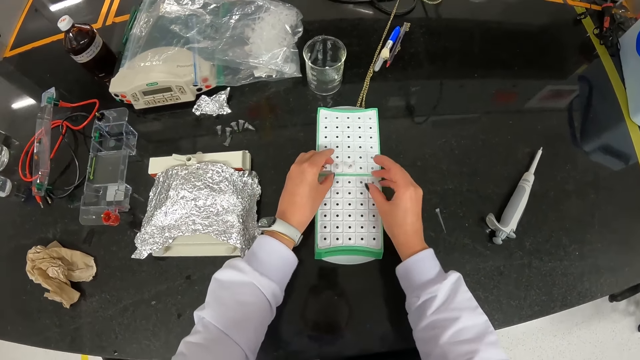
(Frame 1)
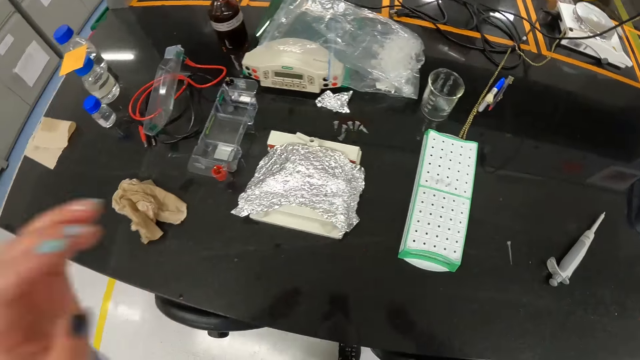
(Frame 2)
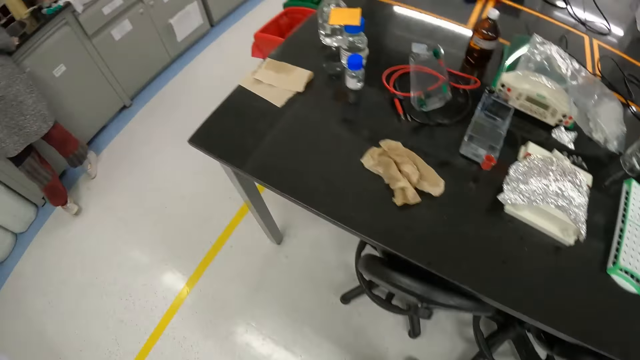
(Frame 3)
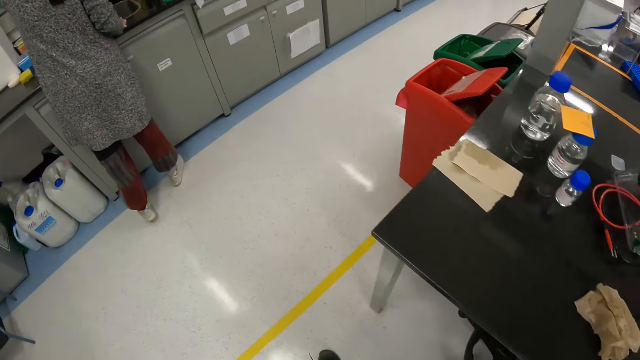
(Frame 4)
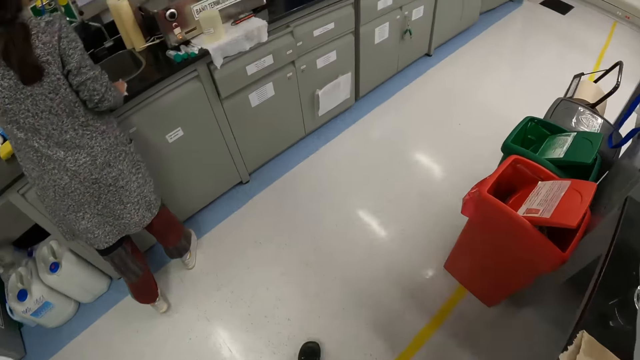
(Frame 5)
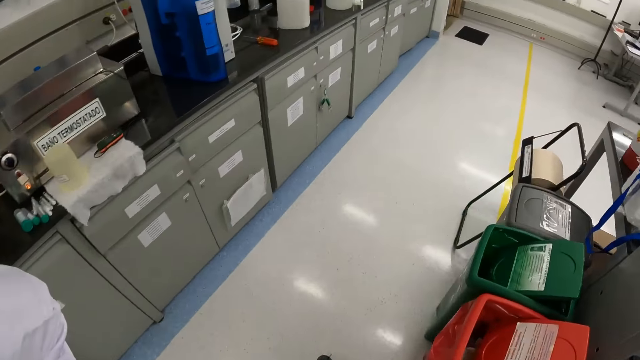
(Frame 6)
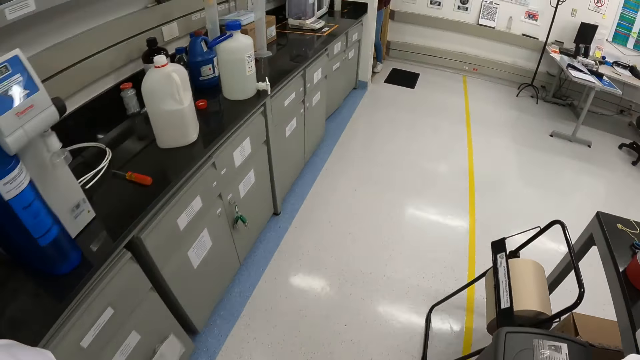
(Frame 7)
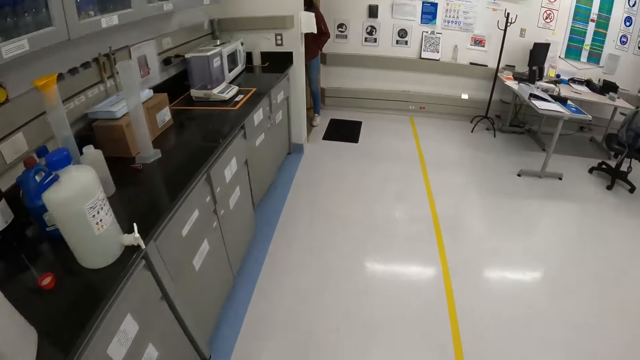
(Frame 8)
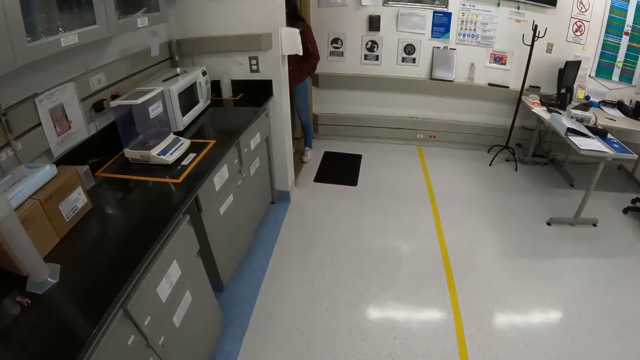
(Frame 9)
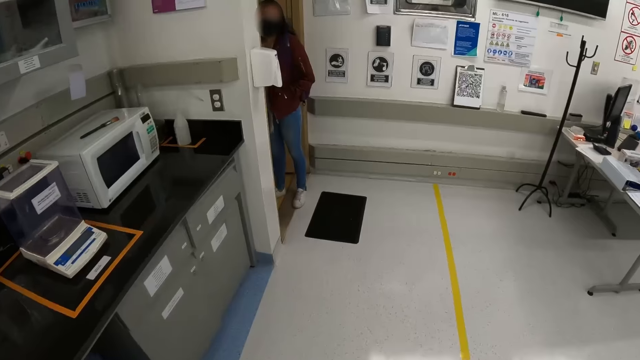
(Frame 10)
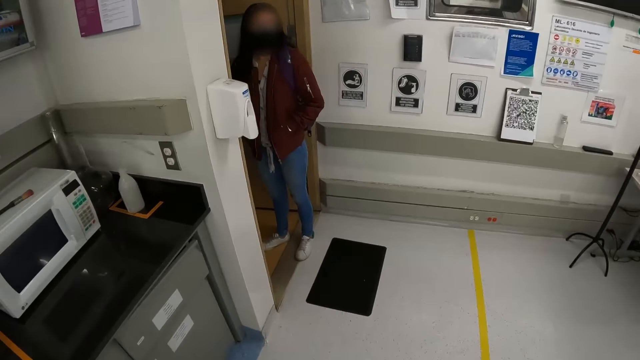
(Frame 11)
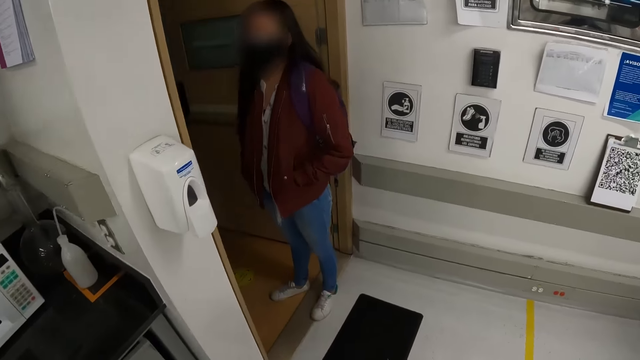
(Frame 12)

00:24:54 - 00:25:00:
The camera wearer raises both hands toward her head. She walks to the entrance of the laboratory.

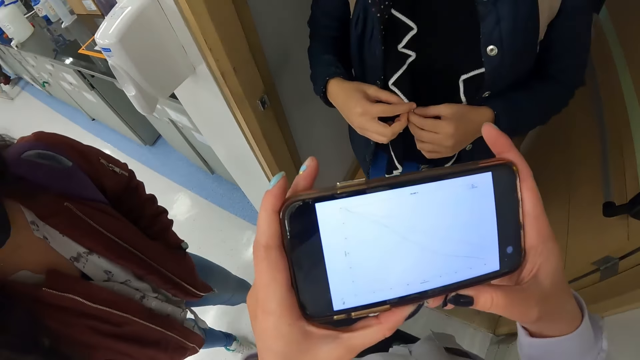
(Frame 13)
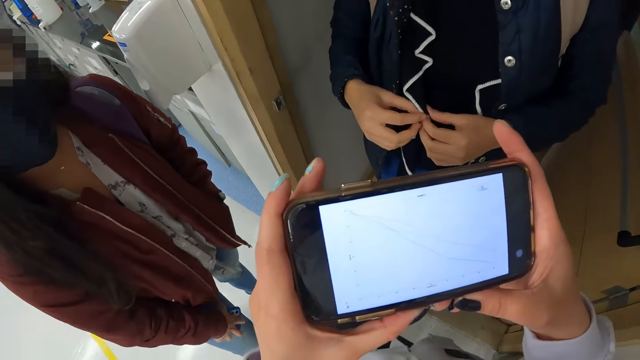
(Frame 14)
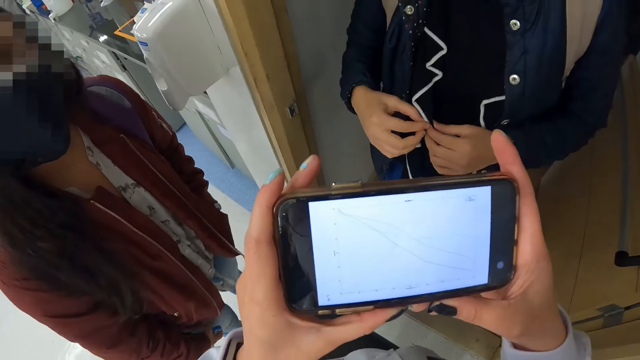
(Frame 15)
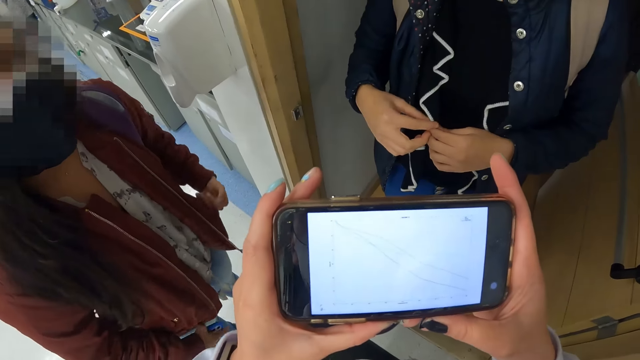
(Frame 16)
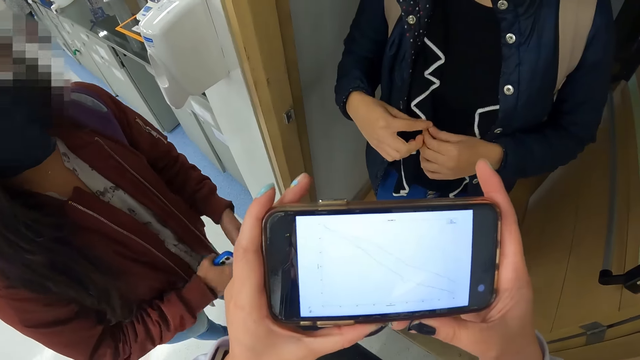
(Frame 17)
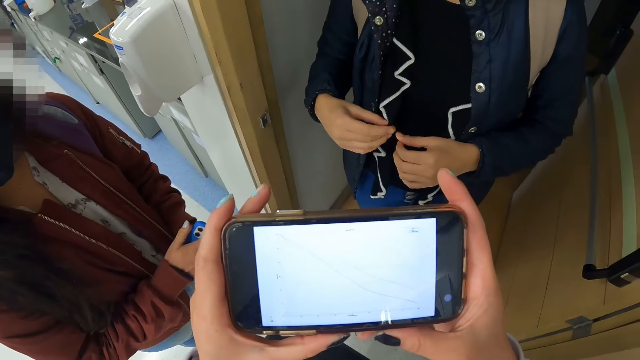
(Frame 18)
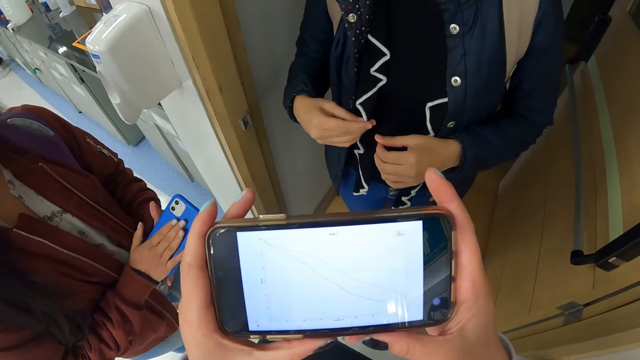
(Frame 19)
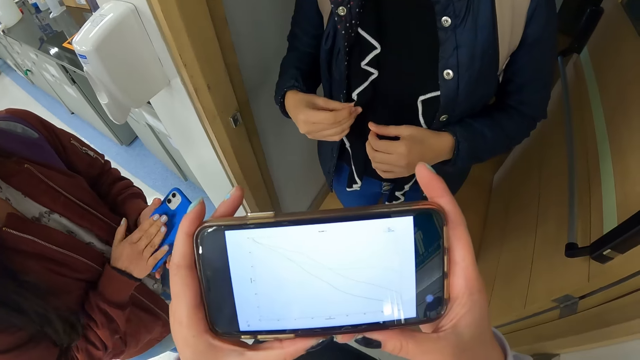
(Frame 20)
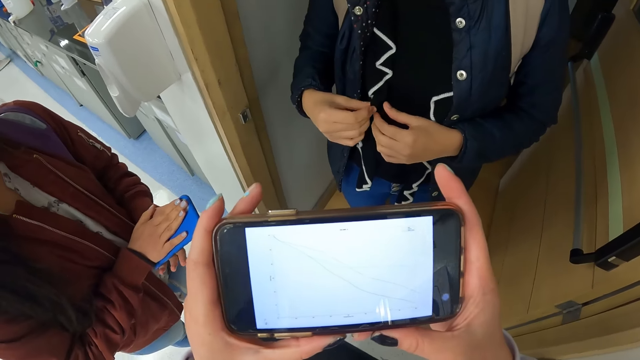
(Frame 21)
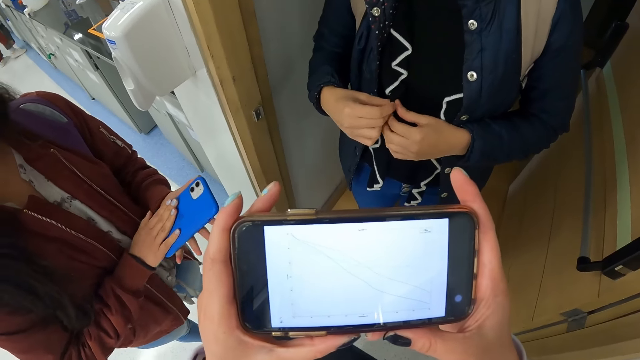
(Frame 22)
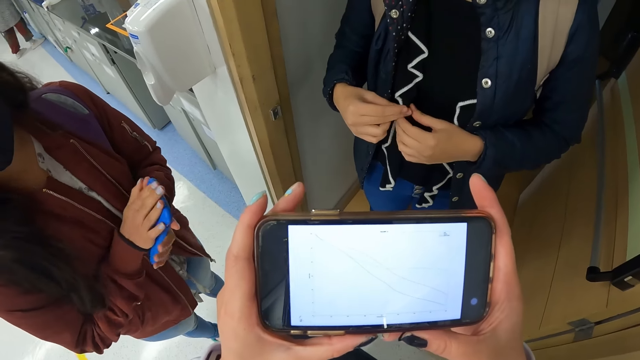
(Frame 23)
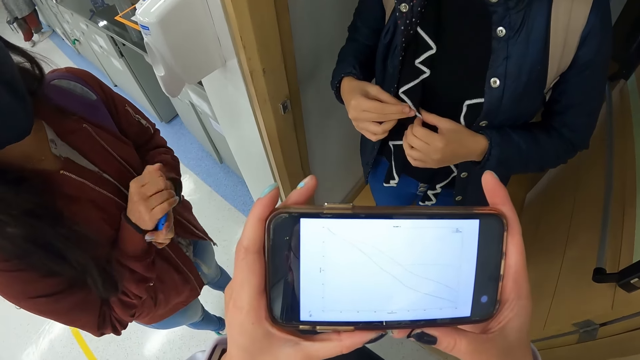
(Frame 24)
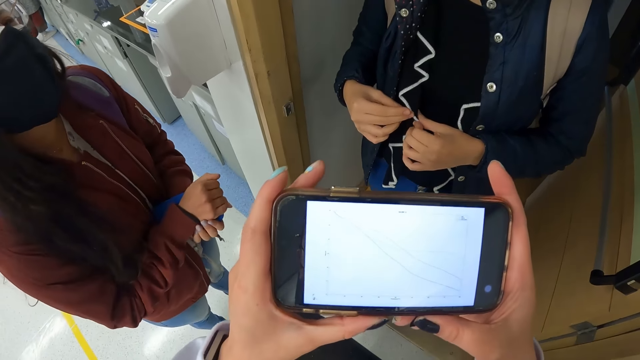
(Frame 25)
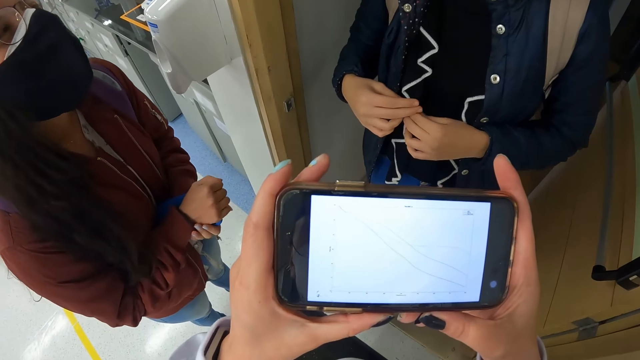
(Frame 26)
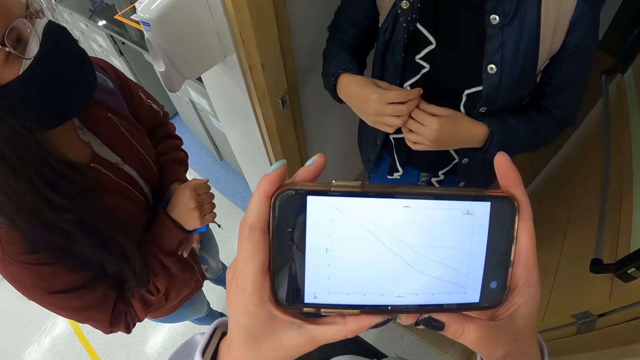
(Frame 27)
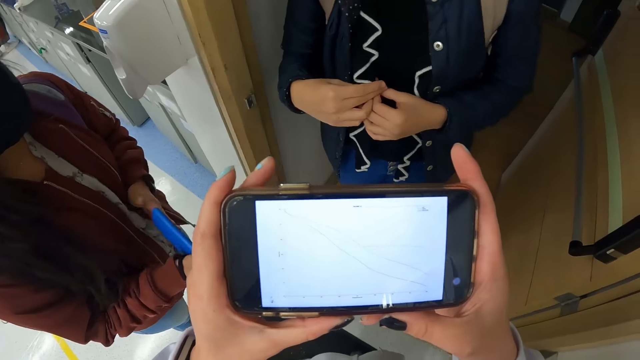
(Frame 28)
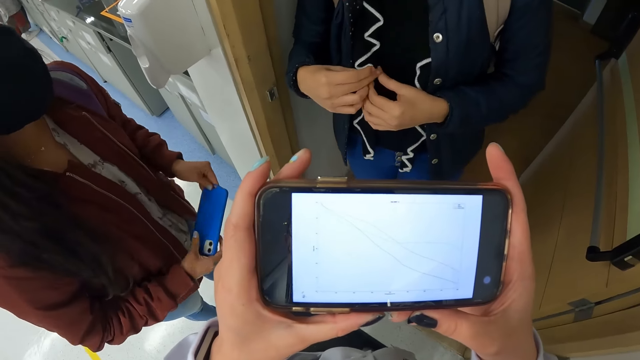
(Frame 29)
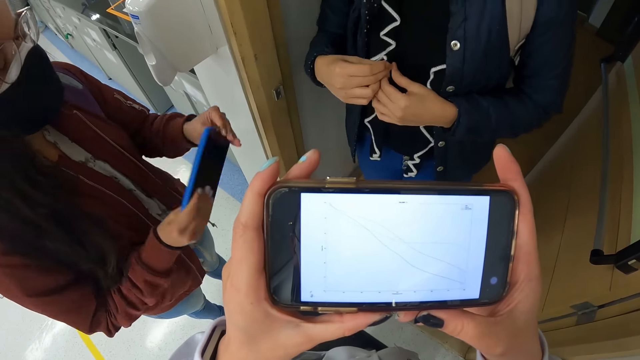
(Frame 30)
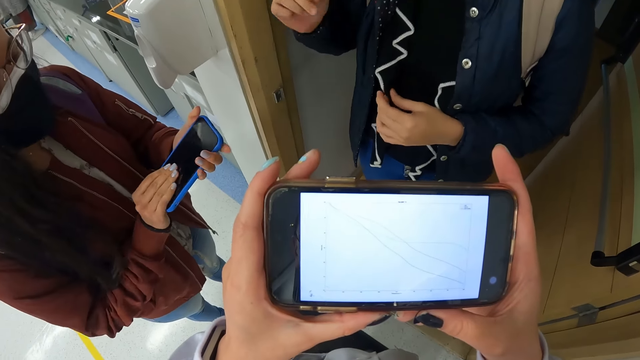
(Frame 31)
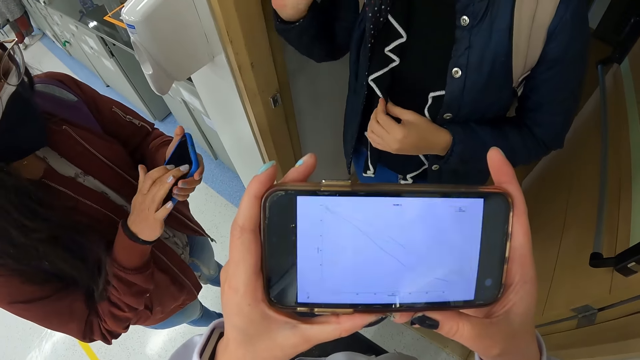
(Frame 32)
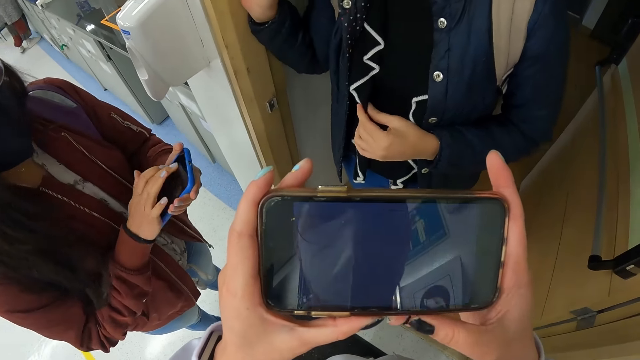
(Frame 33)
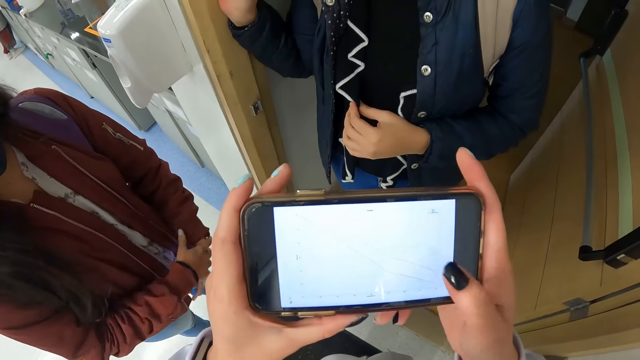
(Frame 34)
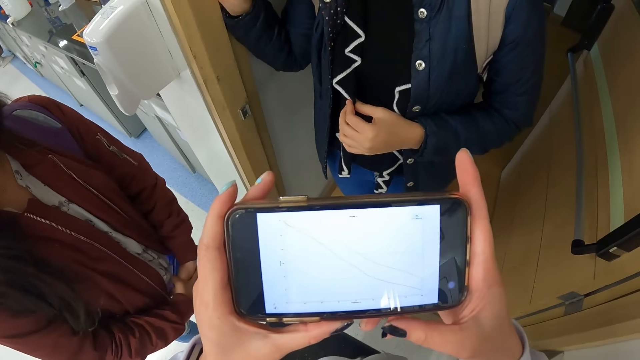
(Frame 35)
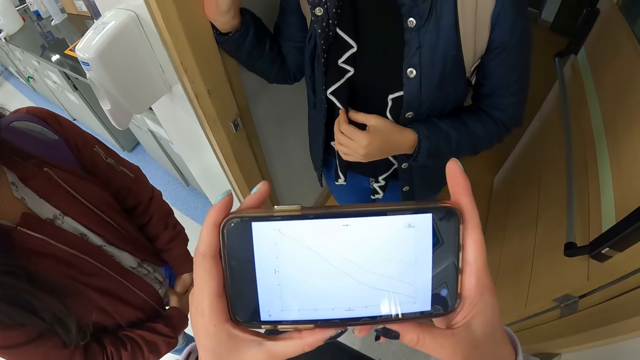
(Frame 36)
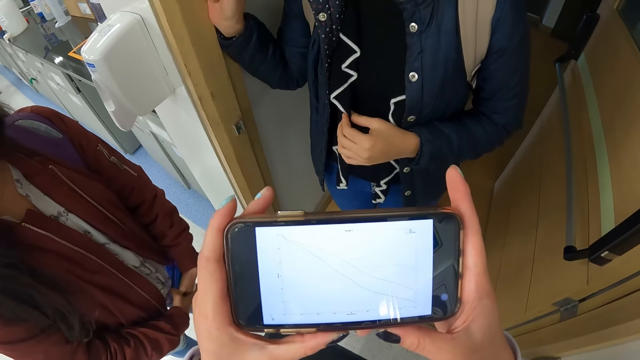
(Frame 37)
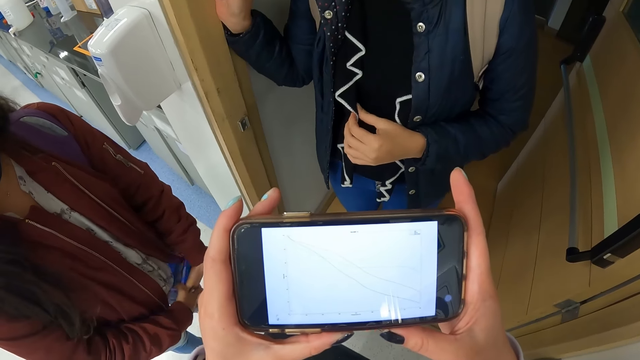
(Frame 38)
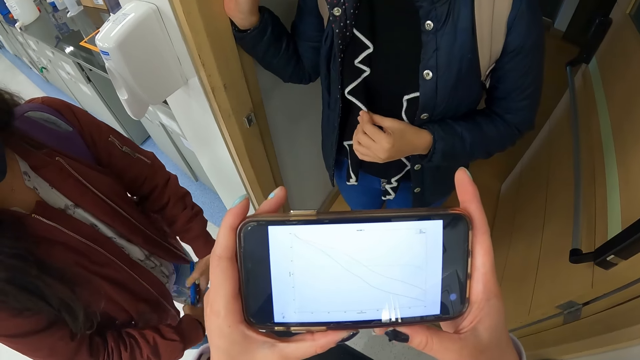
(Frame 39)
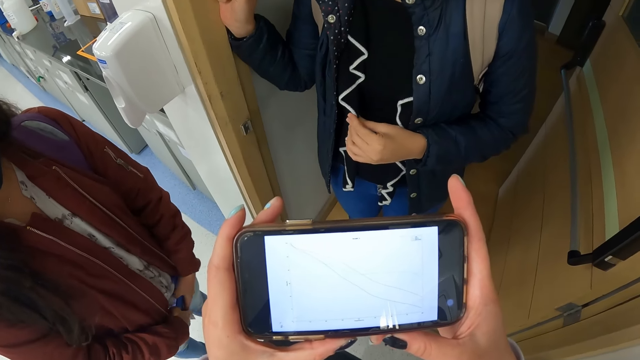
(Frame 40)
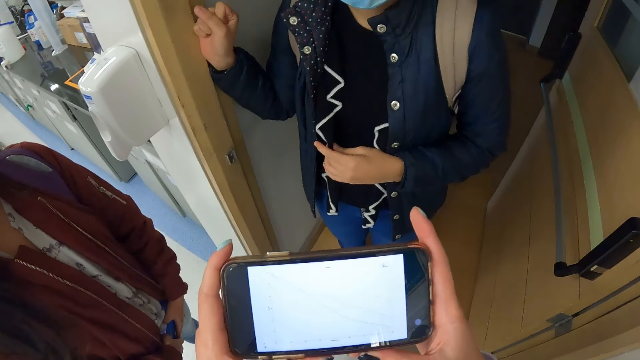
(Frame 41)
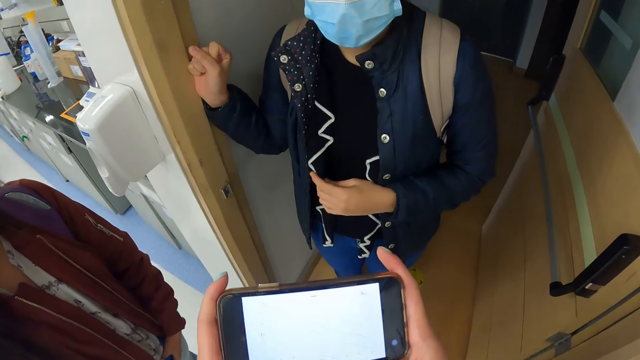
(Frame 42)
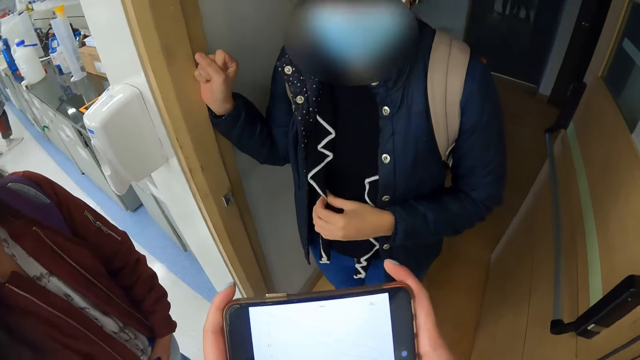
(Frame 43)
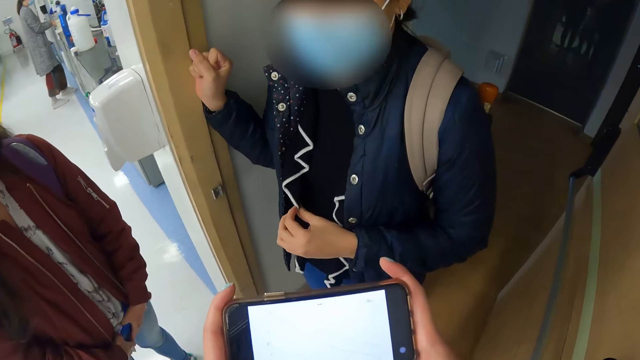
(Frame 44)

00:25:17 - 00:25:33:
The camera wearer holds a phone with both hands. A woman holds a phone in her hands. The woman interacts with another woman. The camera wearer holds the phone with both hands. They interact with the other woman.
